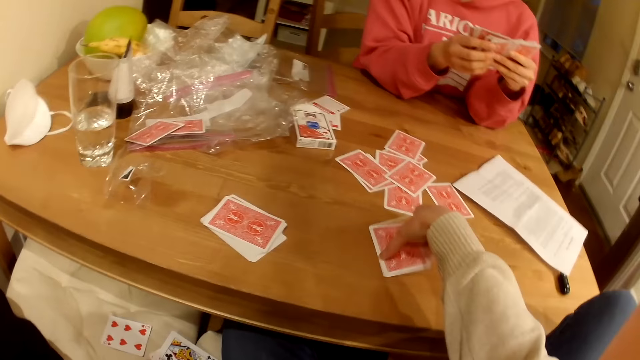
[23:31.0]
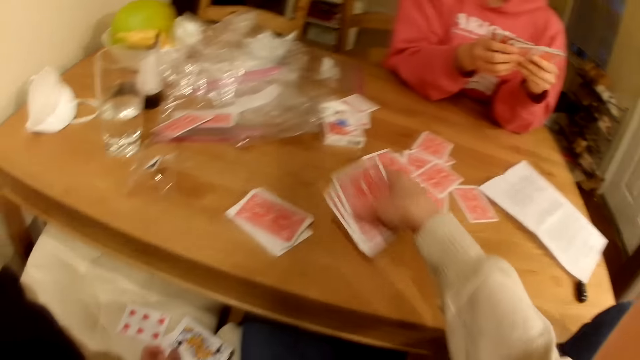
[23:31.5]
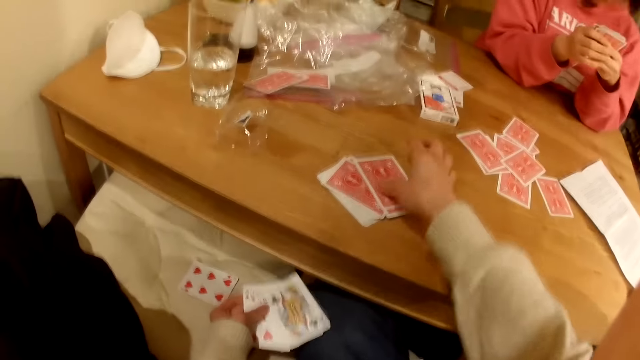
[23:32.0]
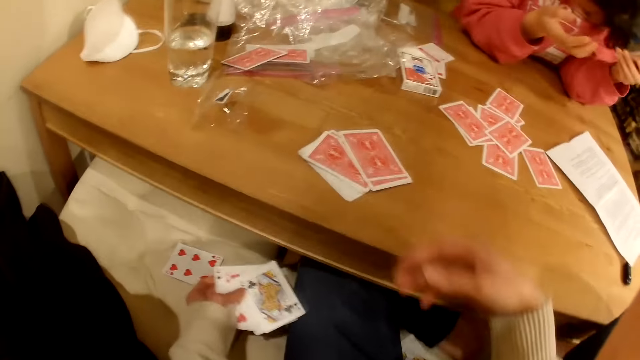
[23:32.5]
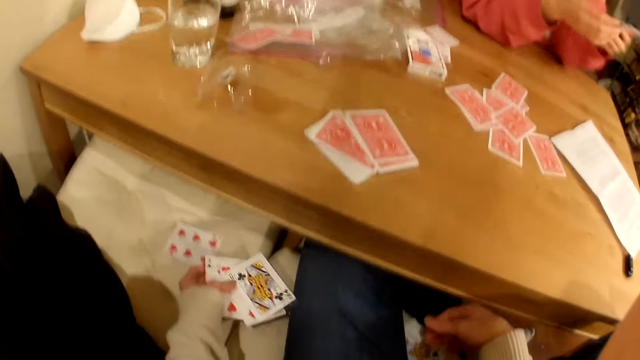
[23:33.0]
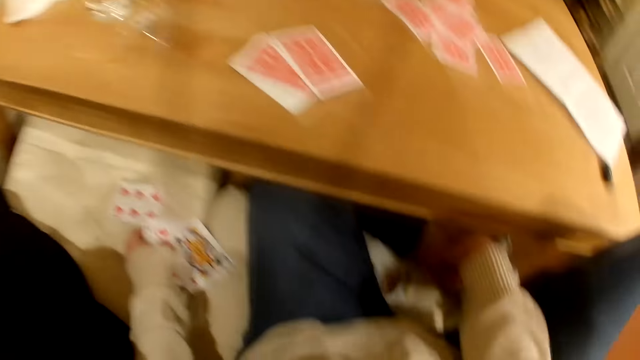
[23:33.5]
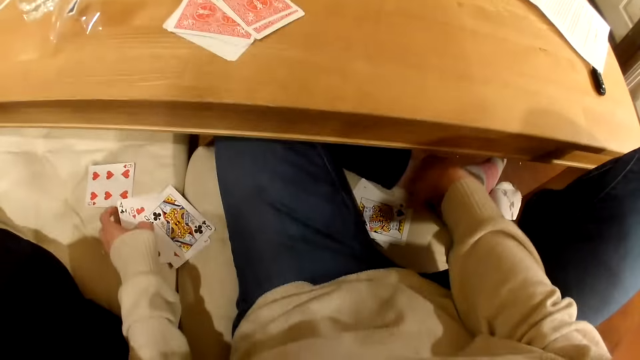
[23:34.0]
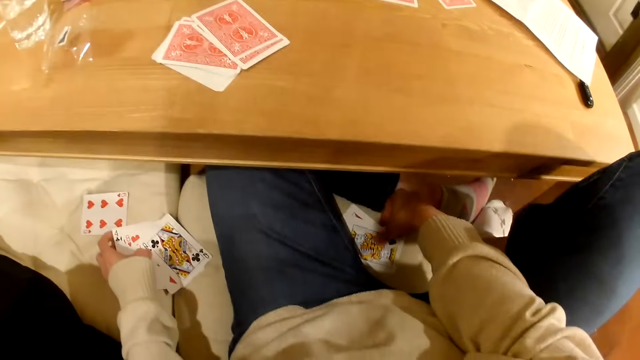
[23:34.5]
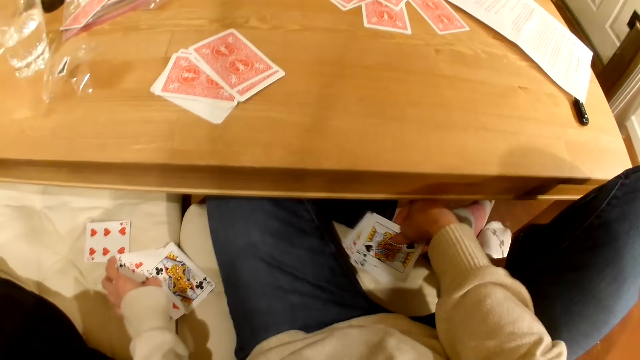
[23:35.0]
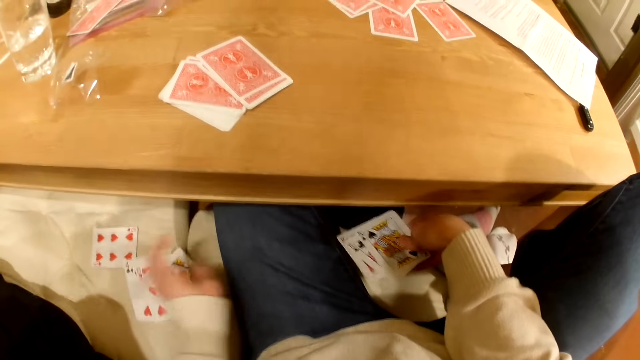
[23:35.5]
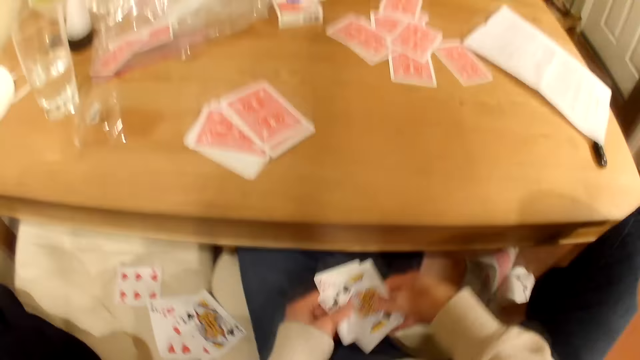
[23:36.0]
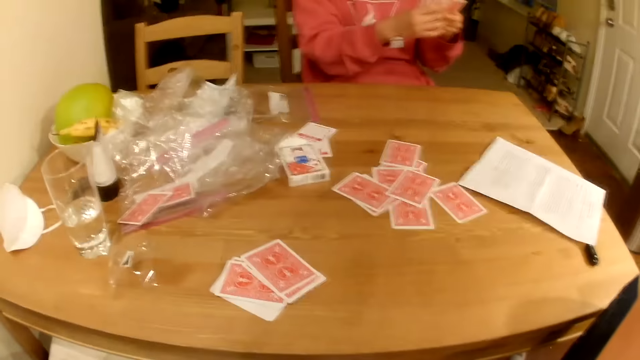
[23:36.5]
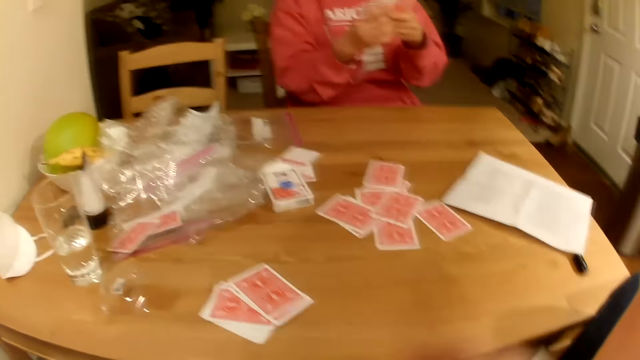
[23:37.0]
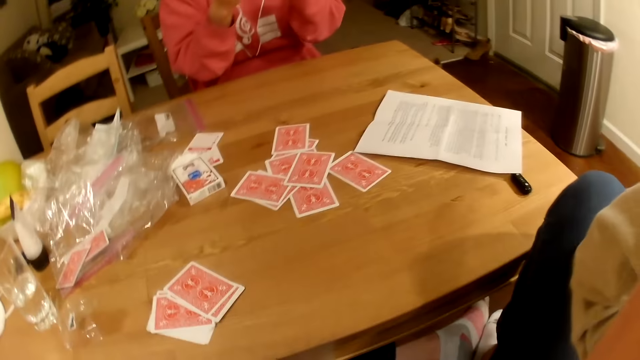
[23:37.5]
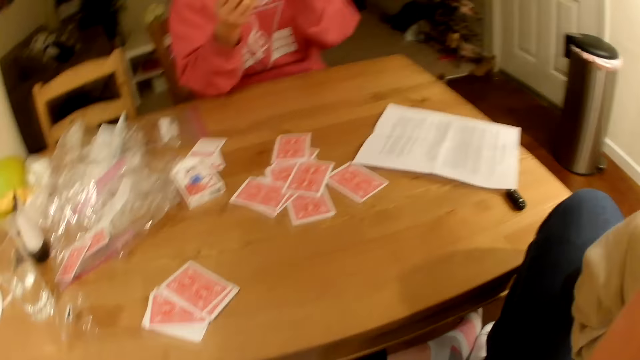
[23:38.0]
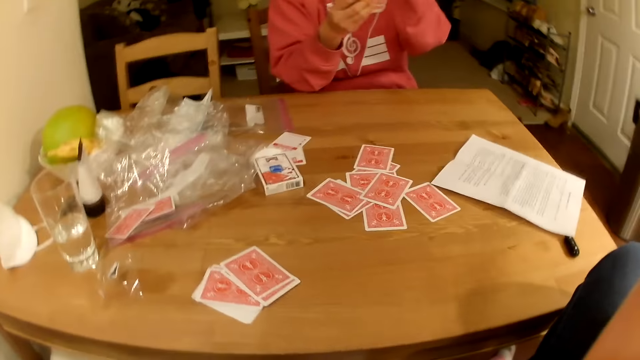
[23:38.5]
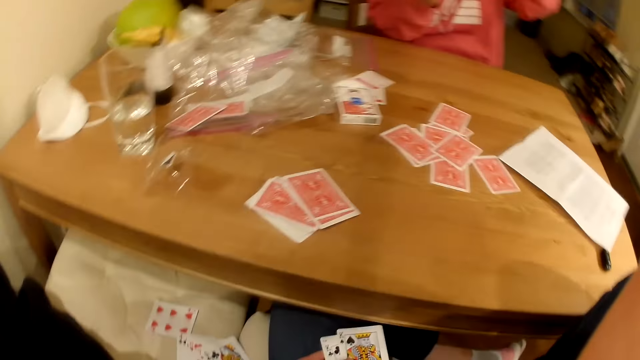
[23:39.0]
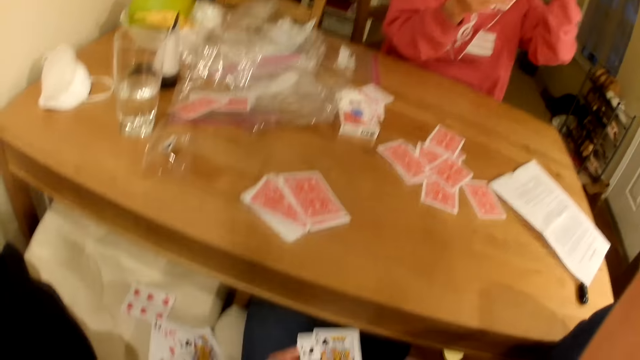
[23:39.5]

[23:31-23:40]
The camera wearer moves cards on the table. They pick the cards. They touch something.

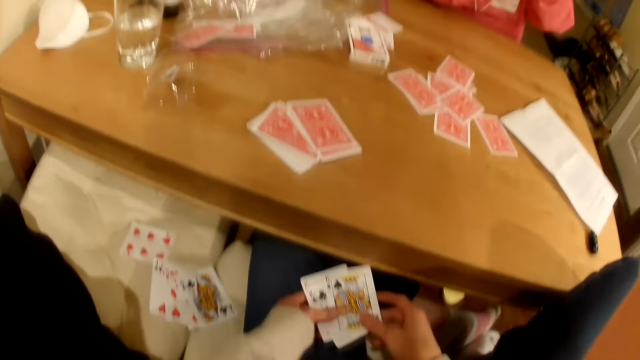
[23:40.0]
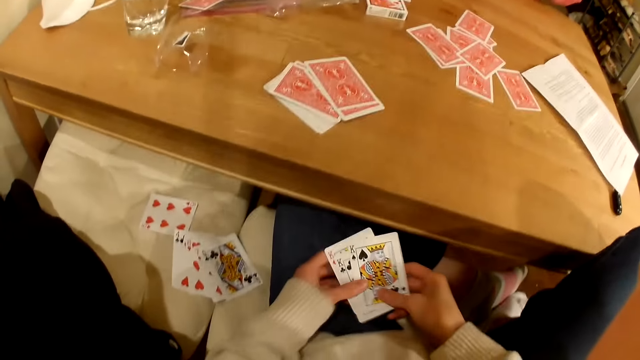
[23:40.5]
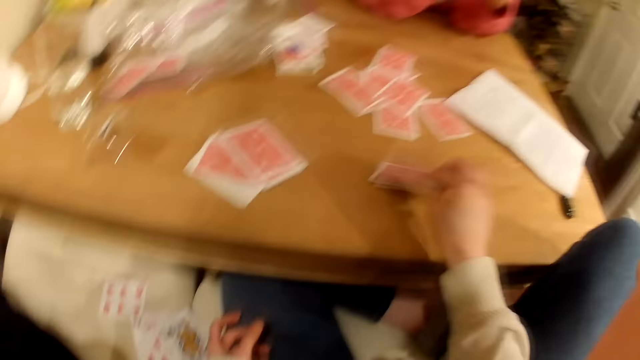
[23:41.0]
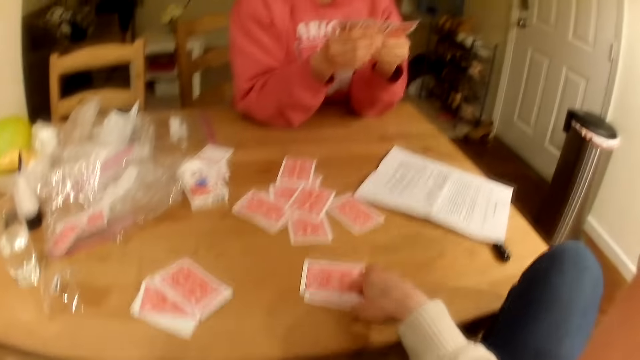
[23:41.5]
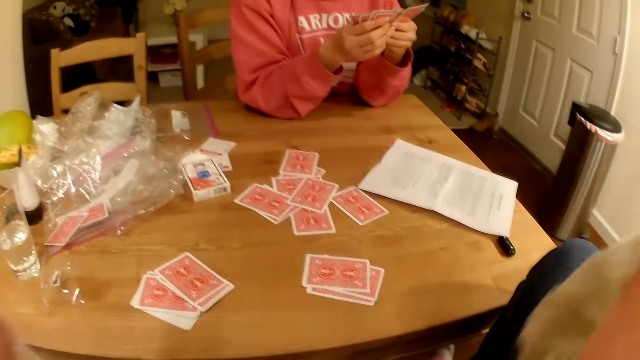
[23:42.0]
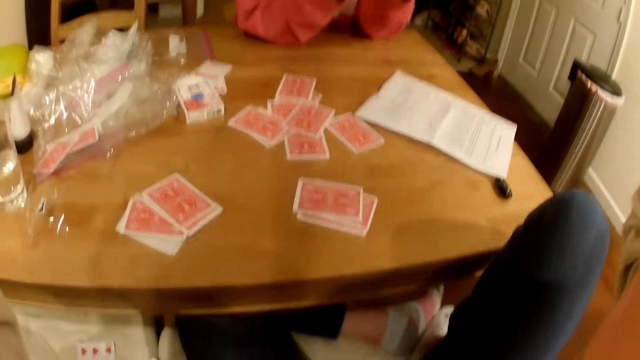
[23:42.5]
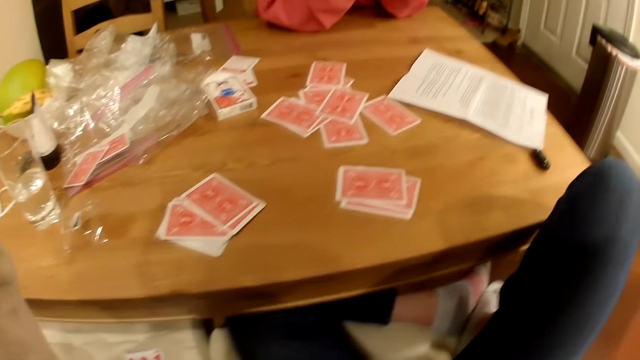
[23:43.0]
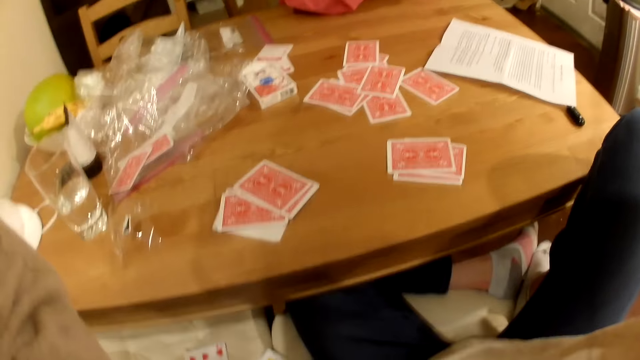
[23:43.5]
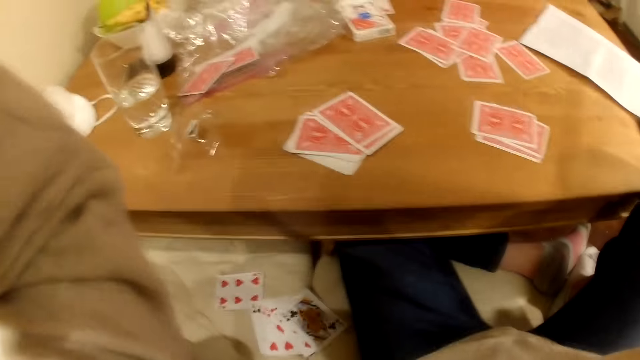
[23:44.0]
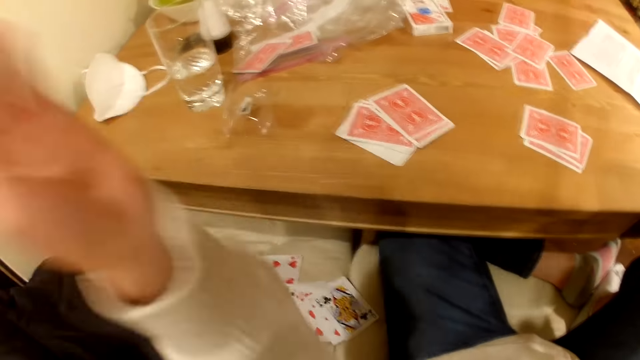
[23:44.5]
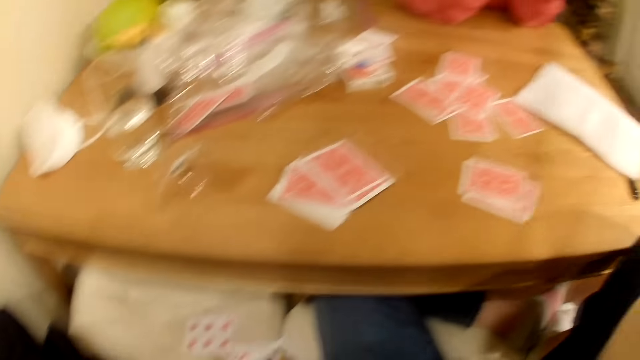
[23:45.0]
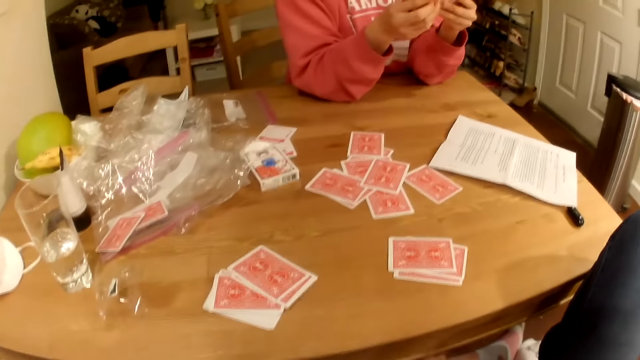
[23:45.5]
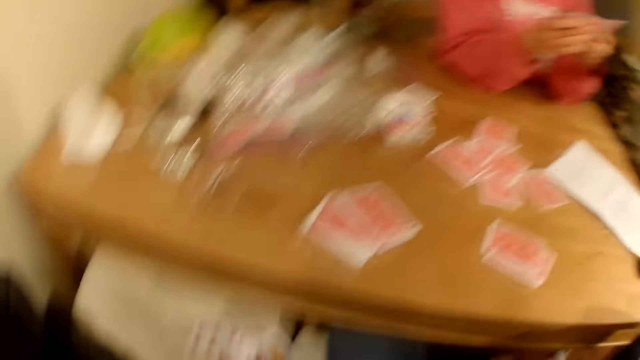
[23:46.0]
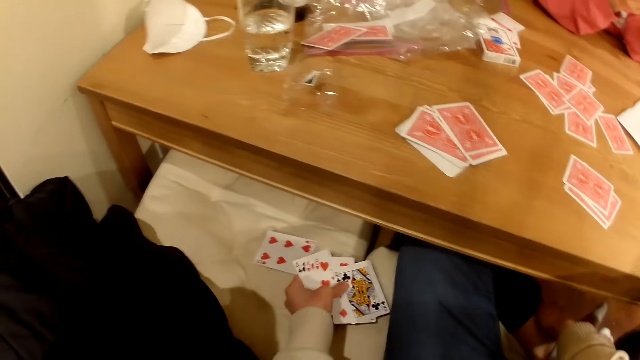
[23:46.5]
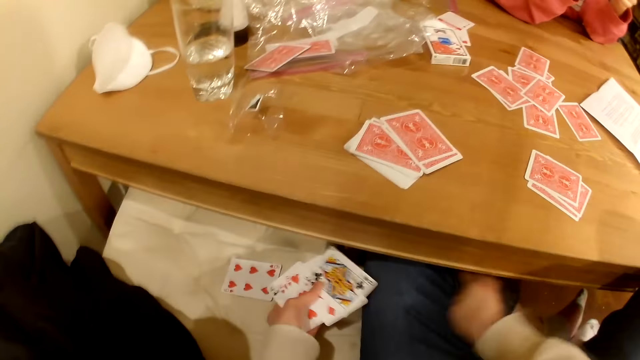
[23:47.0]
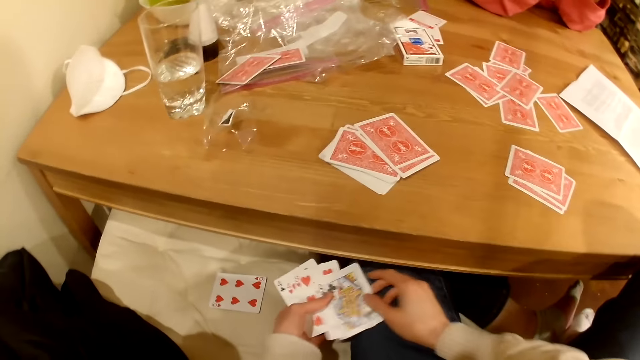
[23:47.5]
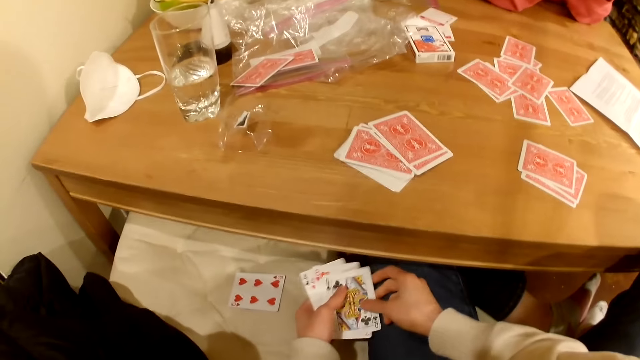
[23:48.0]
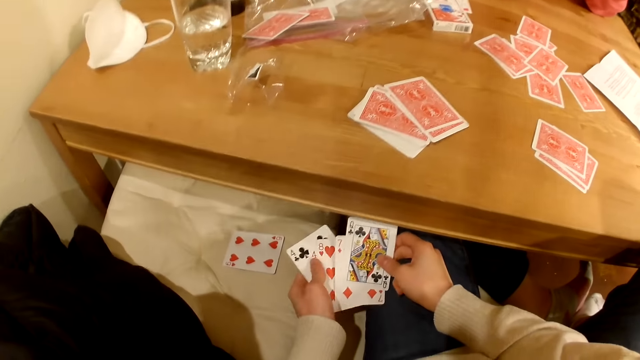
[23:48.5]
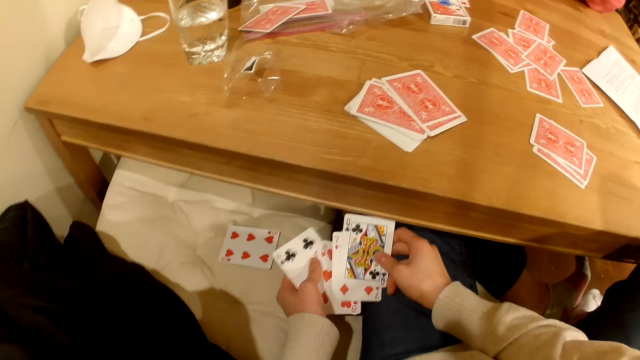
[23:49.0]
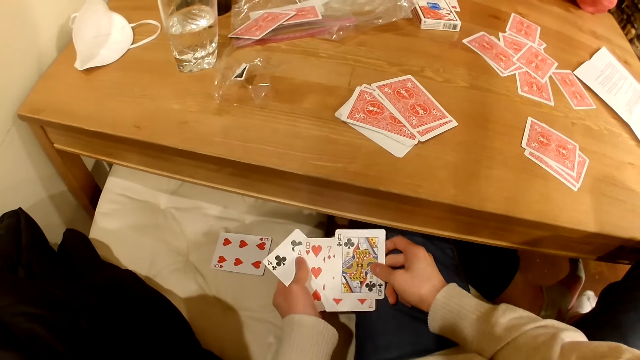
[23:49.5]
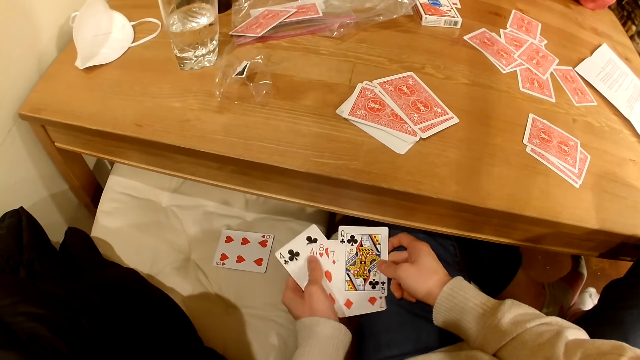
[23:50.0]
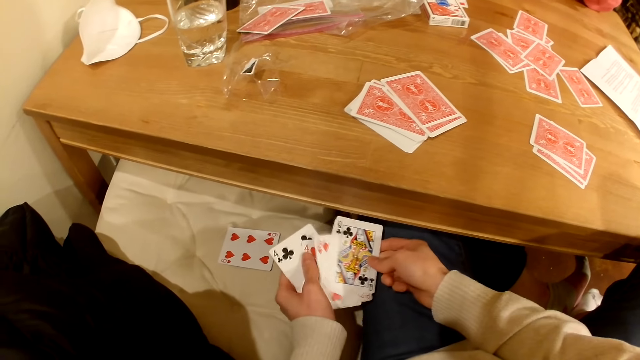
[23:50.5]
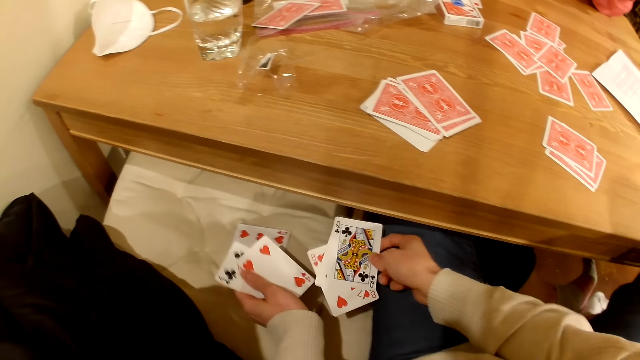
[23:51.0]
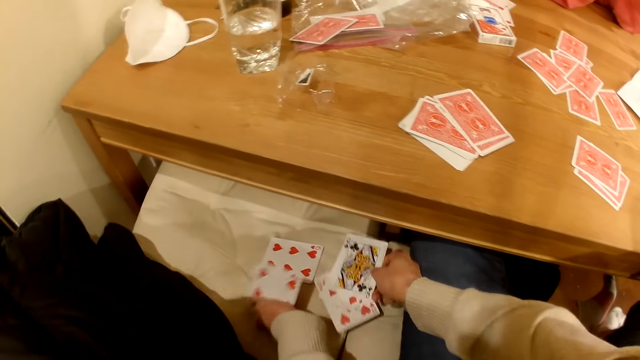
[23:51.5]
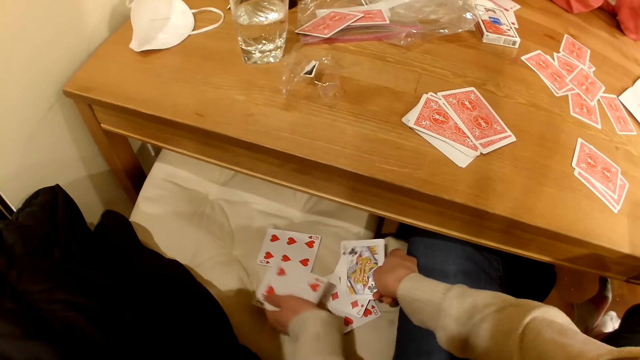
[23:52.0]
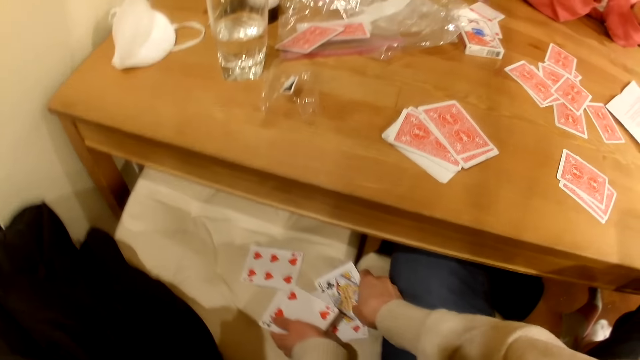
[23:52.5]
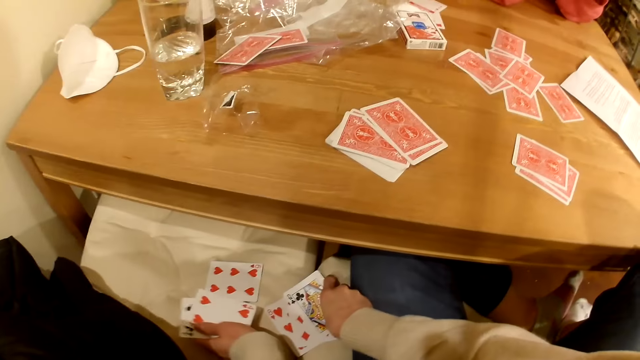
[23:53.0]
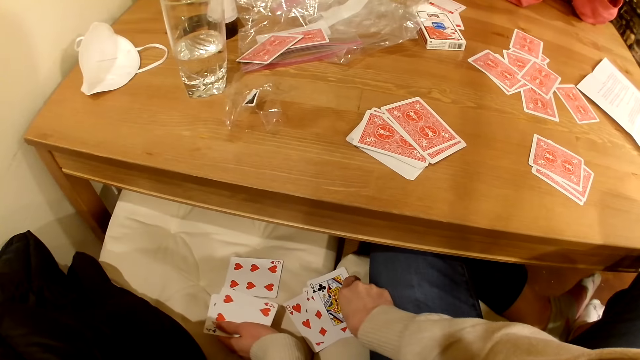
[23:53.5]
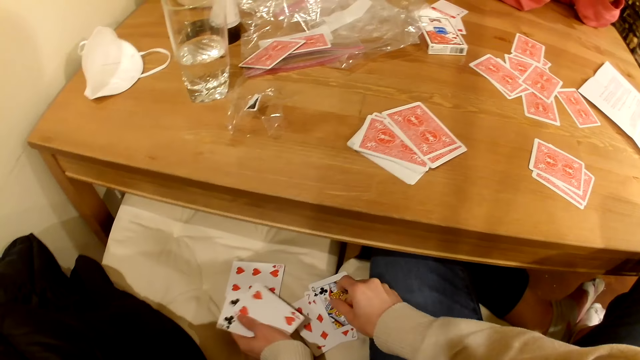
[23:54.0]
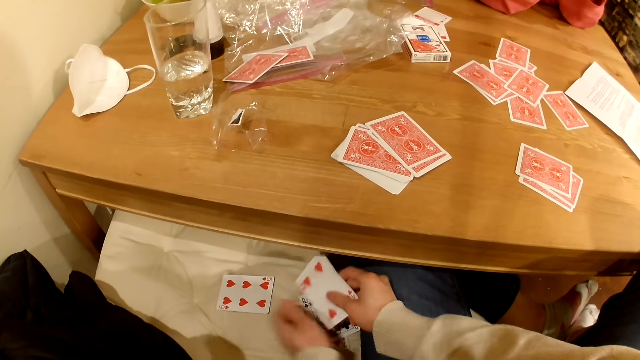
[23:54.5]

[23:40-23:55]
The camera wearer checks cards. They place the cards on the table. They touch something. They adjust the camera. A woman checks the cards. The camera wearer picks up the cards on the chair. They check the cards. They place the cards on the chair.
